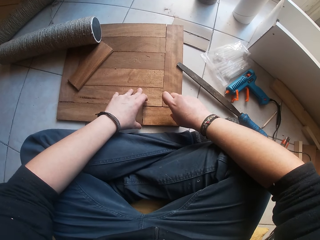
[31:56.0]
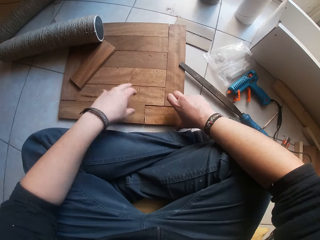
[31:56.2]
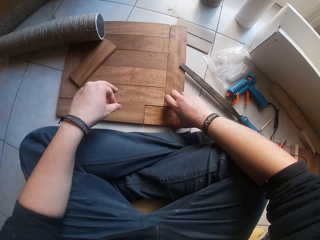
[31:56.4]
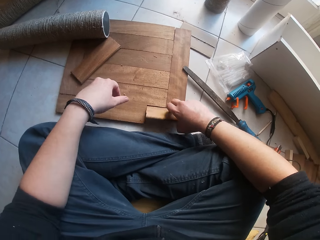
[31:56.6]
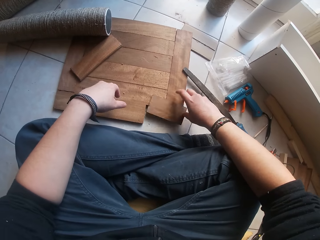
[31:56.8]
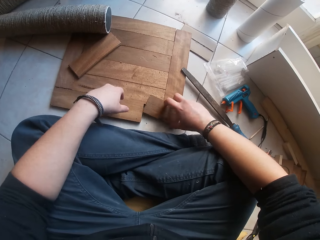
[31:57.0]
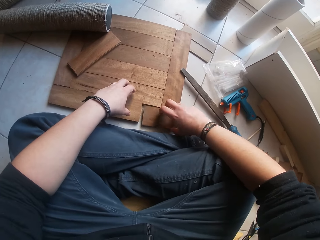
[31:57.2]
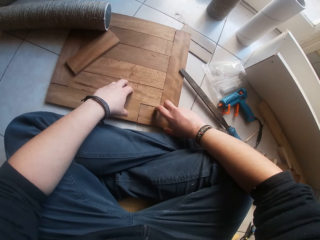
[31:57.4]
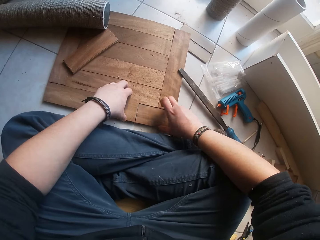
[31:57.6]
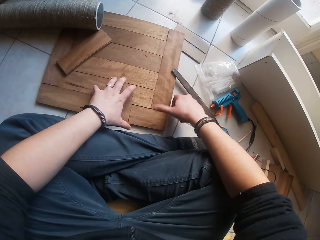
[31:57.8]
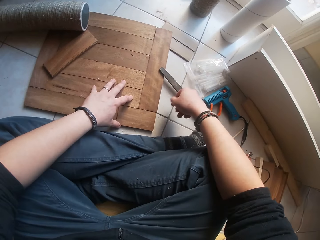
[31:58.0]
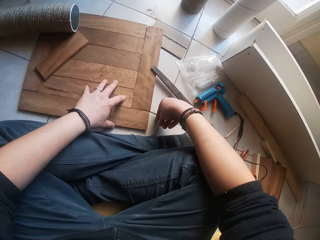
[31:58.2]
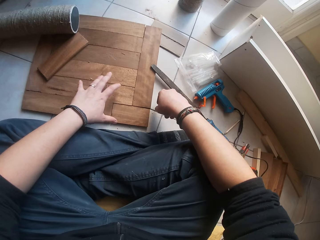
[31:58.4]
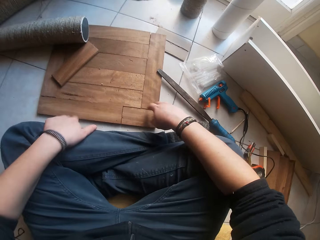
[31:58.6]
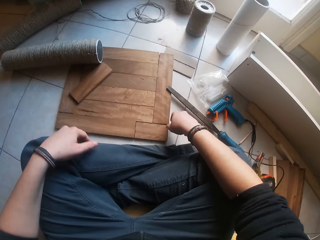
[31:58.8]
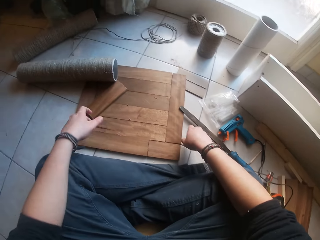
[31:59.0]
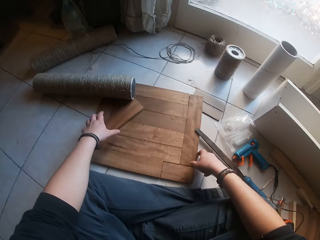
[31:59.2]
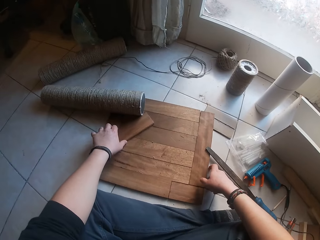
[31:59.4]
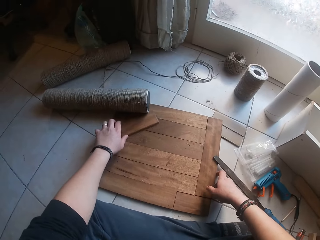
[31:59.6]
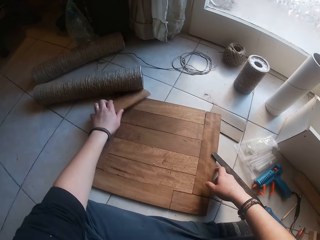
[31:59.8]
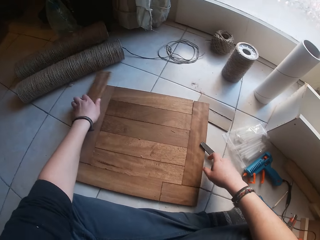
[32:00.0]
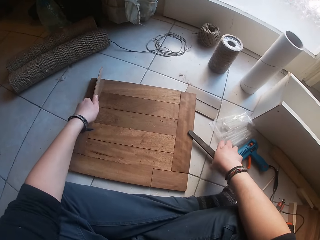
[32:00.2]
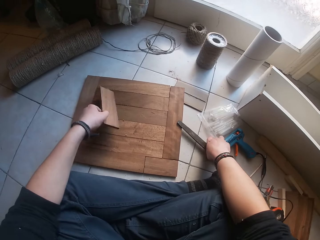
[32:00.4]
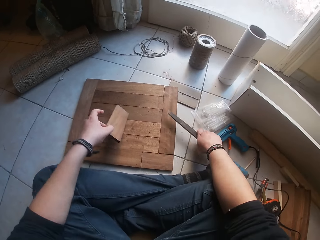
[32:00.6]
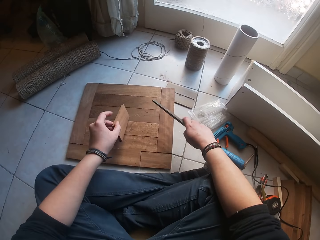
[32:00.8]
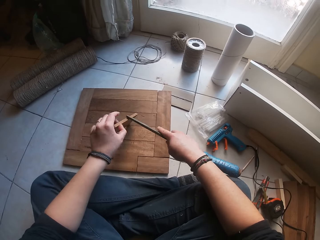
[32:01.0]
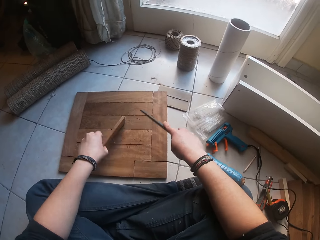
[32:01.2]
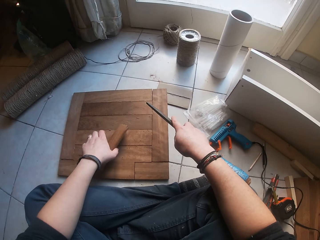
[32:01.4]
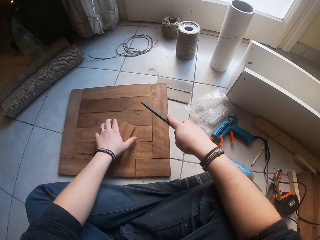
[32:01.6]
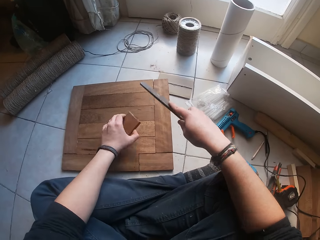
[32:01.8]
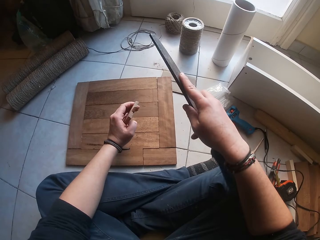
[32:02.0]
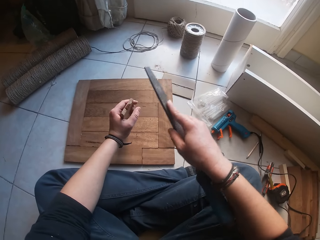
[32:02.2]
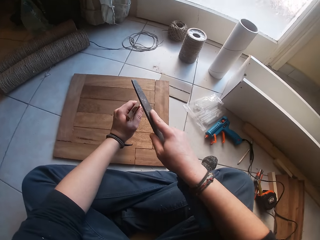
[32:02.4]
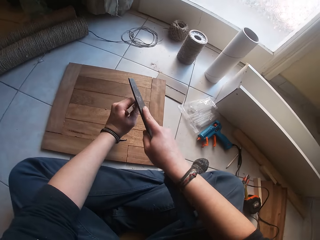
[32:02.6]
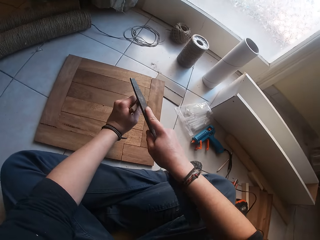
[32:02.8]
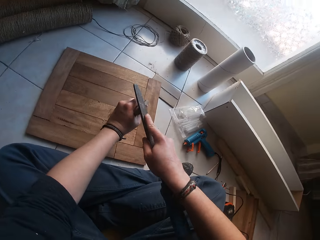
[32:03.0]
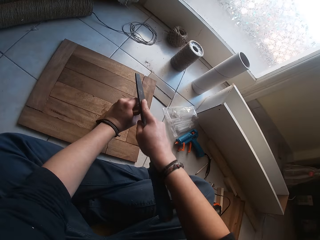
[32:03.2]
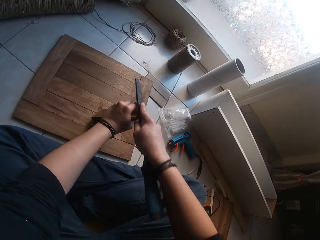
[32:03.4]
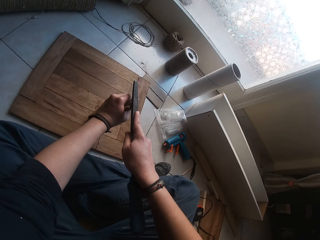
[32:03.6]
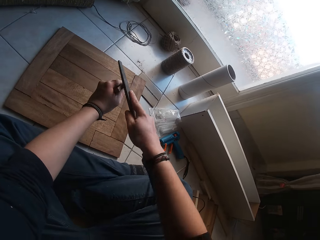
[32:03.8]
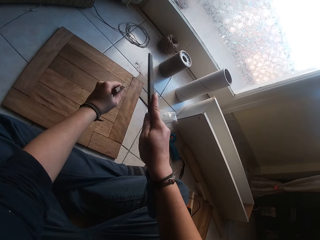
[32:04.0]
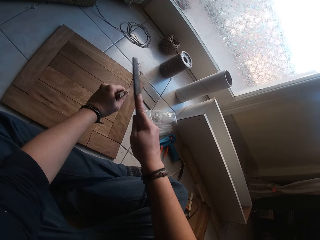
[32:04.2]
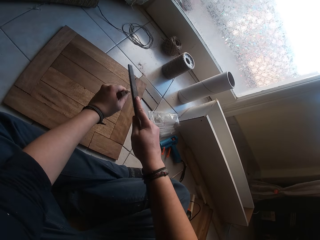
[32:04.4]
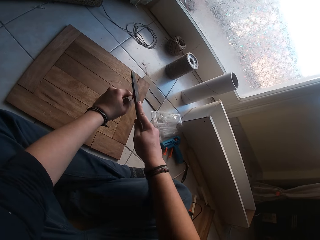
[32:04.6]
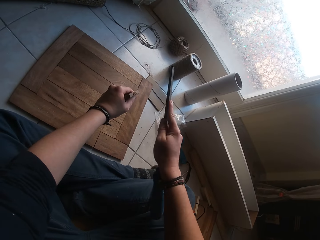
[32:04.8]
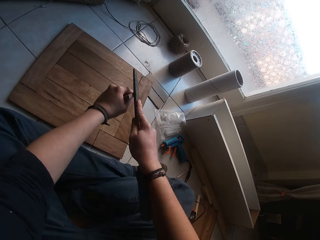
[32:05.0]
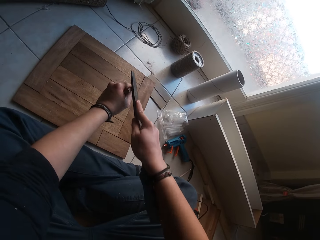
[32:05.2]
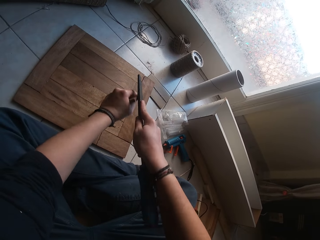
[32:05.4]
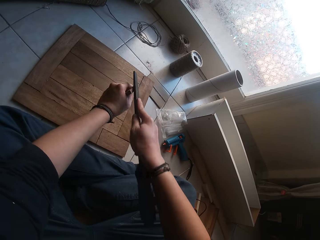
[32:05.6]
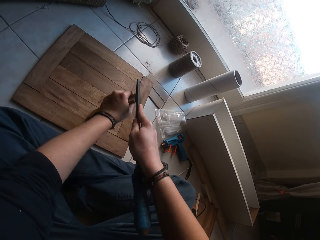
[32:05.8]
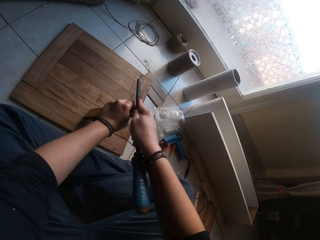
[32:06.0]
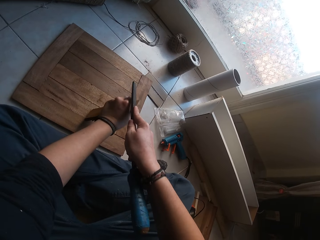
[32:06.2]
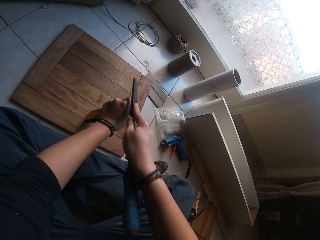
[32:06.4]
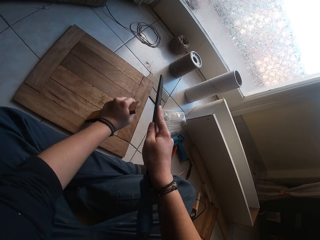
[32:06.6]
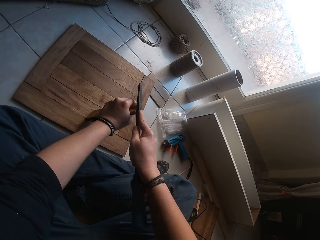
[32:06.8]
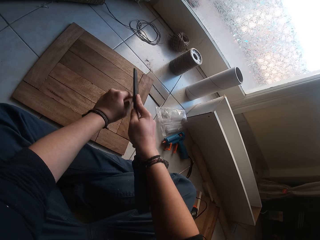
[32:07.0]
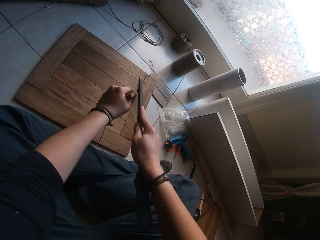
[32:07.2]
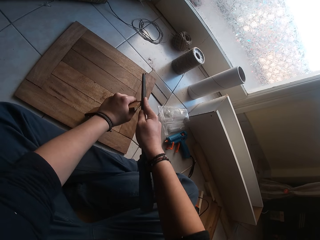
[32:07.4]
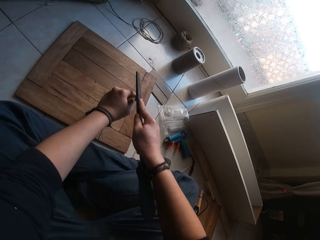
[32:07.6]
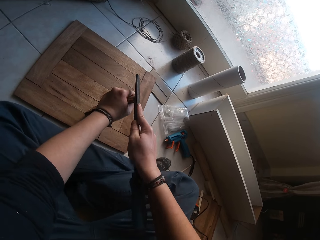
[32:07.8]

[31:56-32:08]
The camera wearer flips the piece of wood on the floor with his right hand. He adjusts the piece of wood on the floor with his left hand. He pushes a roll of wire on the wooden structure with the piece of wood in his left hand. He picks the piece of wood from the wooden structure on the floor with his left hand. He picks up the chisel from the floor with his right hand. He files the edge of the piece of wood in his left hand with the chisel in his right hand.

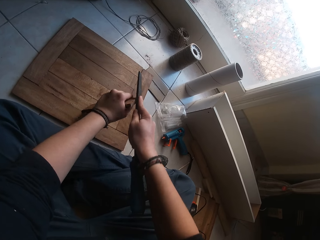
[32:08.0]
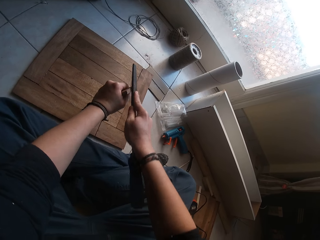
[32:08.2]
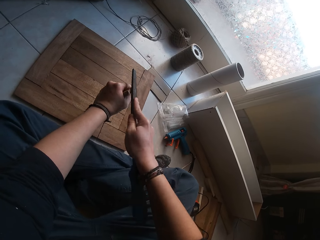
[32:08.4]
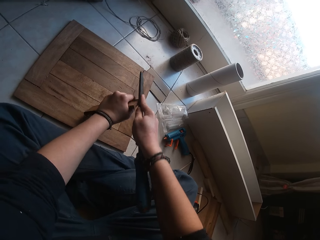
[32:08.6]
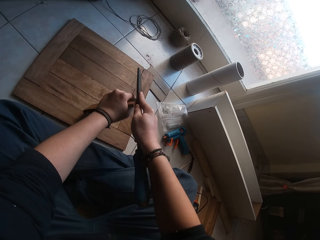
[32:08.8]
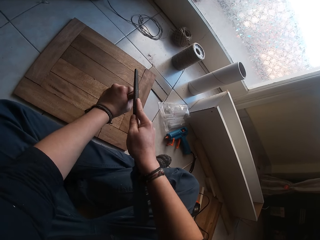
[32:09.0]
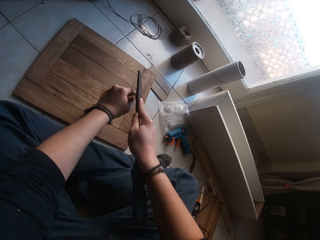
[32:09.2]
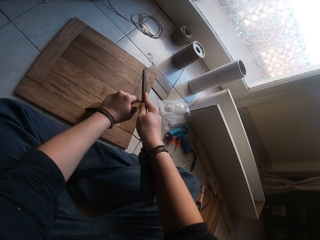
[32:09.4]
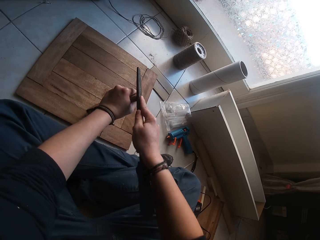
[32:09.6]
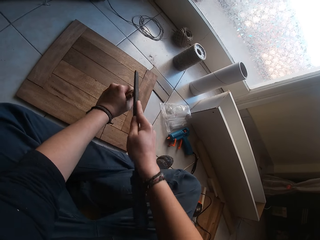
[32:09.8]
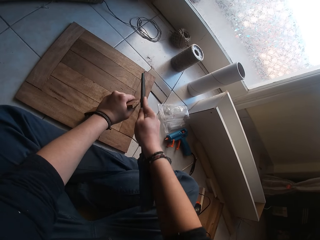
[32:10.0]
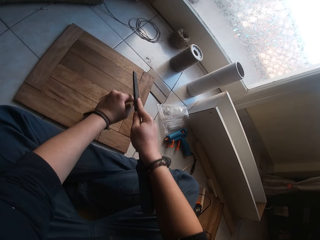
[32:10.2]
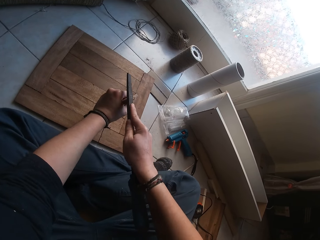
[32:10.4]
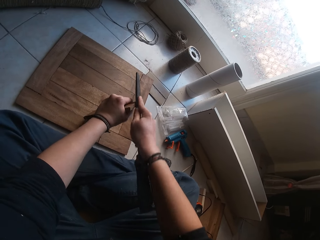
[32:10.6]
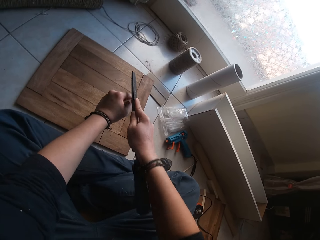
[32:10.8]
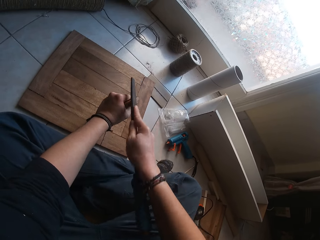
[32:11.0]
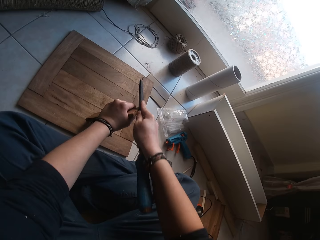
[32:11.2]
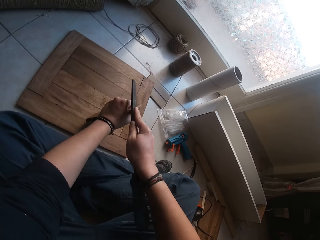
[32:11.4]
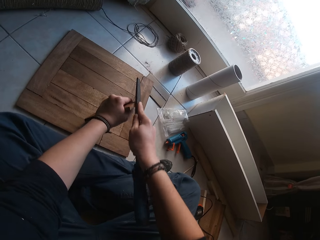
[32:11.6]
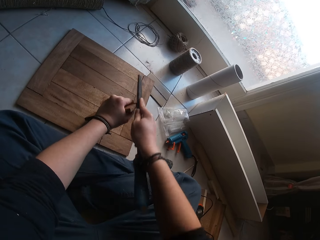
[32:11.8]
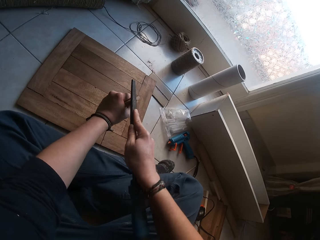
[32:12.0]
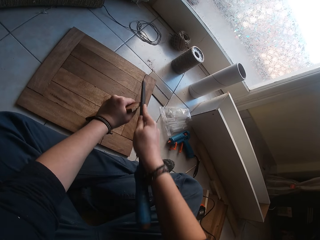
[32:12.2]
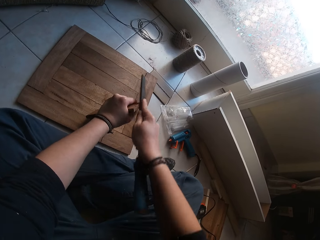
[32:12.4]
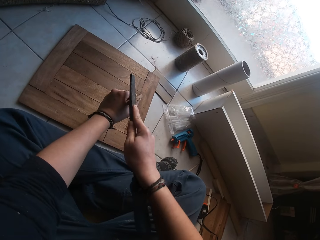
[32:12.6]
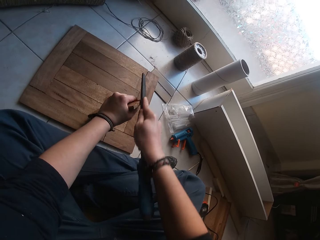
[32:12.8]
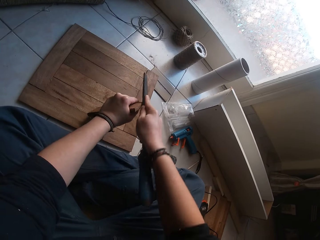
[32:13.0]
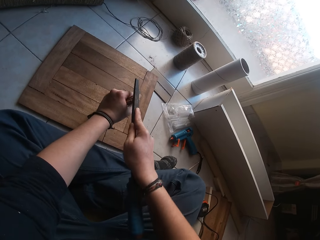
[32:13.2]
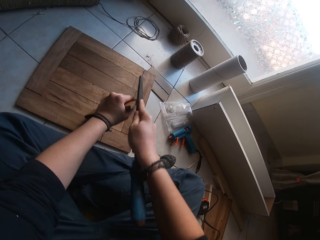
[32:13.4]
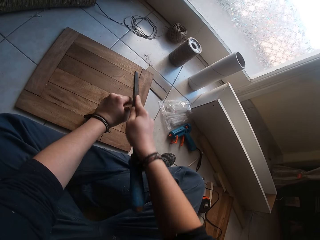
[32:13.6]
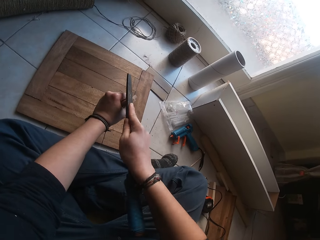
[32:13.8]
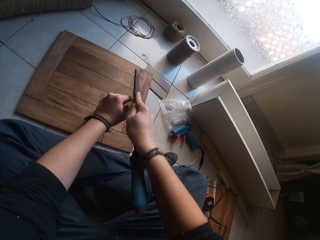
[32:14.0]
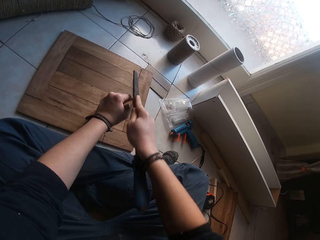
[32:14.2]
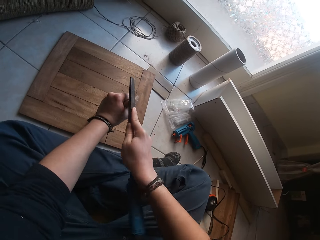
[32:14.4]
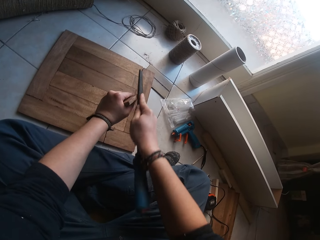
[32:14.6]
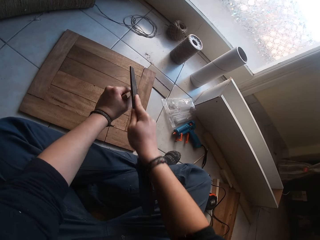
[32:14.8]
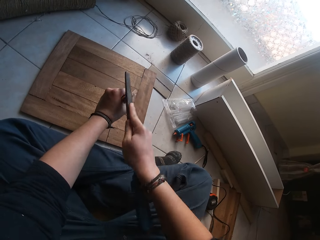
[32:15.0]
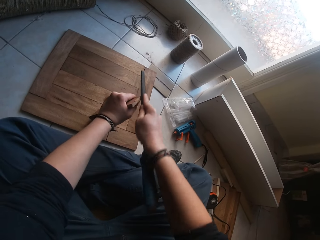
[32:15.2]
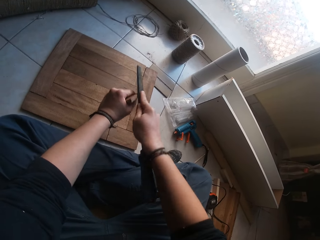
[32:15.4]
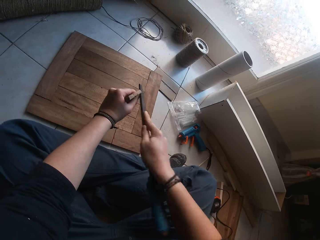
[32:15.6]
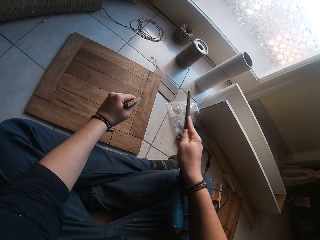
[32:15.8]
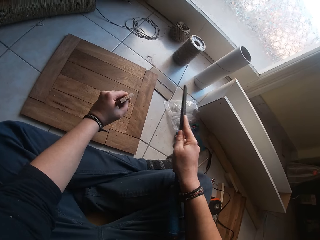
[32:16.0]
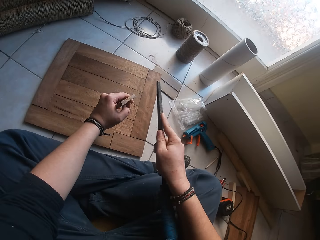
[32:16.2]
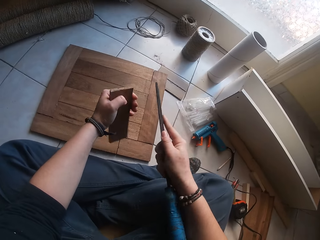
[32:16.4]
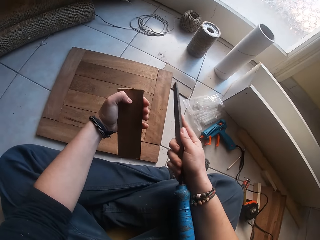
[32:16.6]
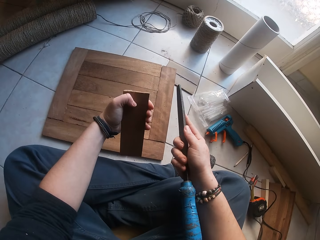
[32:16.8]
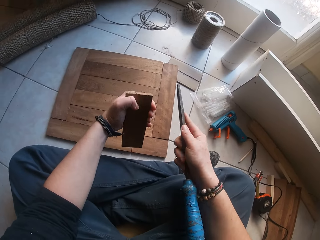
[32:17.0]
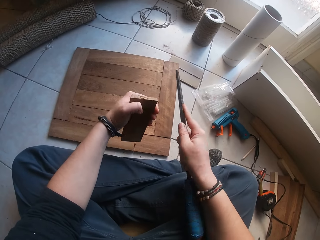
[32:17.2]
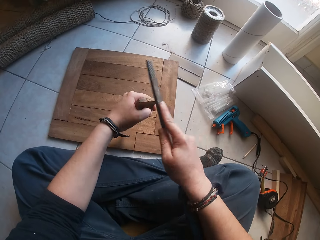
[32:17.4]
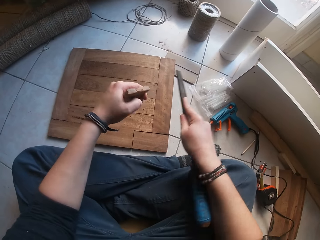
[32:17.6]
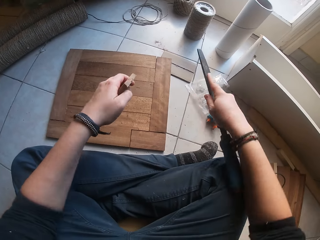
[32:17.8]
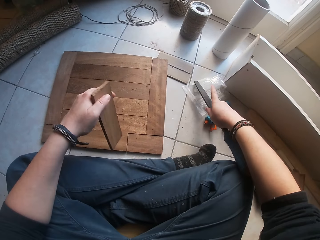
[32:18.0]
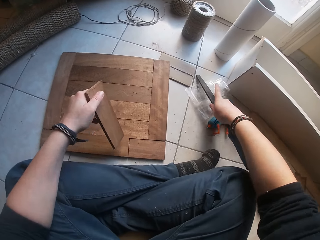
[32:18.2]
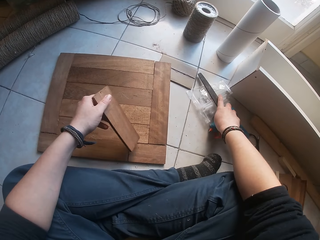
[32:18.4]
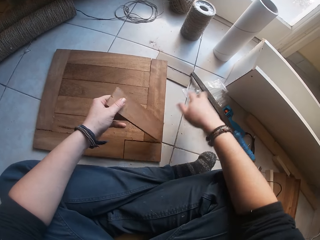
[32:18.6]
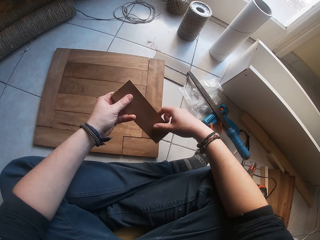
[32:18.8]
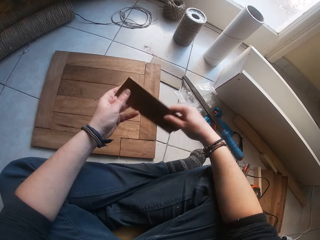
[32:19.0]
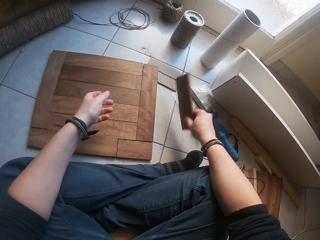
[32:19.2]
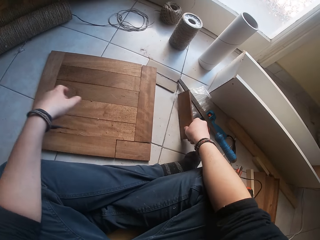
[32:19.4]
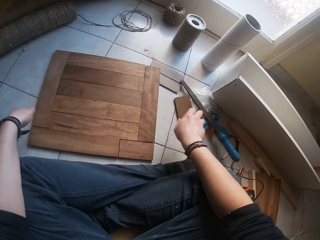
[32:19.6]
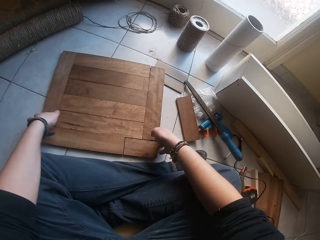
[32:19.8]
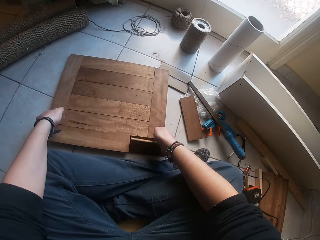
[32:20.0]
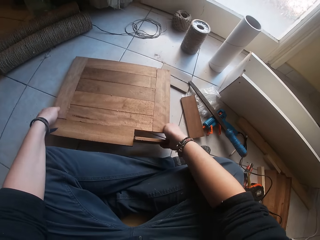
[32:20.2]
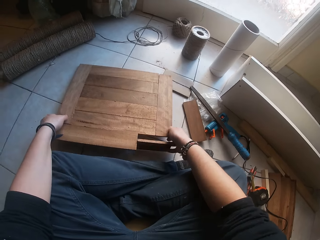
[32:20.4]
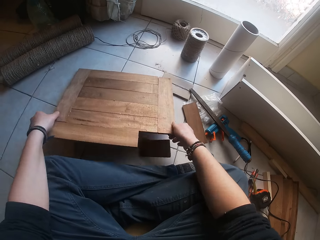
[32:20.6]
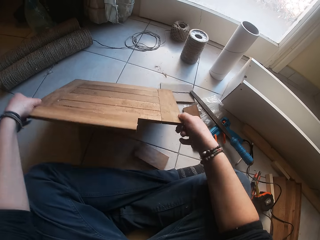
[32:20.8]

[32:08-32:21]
The camera wearer drops the chisel on the floor with his right hand. He passes the piece of wood from his left hand to his right hand. He drops the piece of wood on the floor with his right hand. He picks up the wooden structure from the floor with his two hands.
